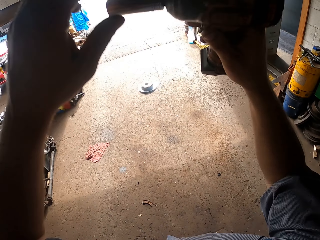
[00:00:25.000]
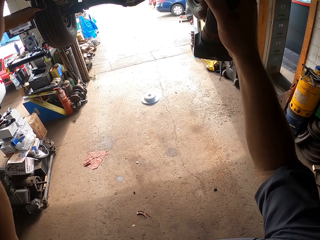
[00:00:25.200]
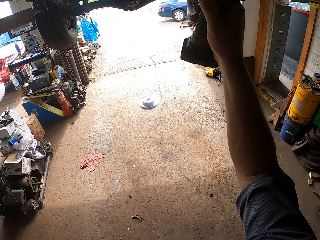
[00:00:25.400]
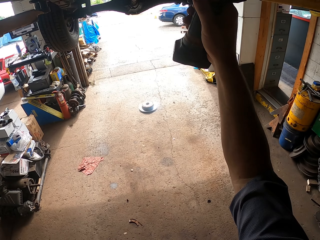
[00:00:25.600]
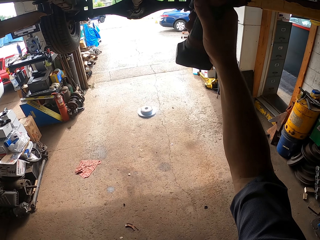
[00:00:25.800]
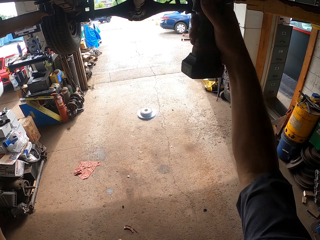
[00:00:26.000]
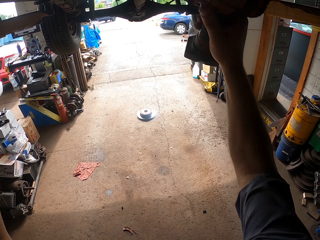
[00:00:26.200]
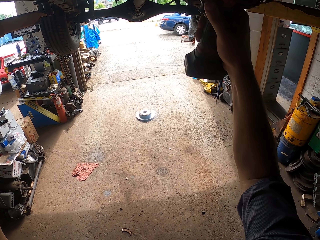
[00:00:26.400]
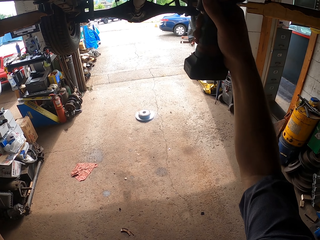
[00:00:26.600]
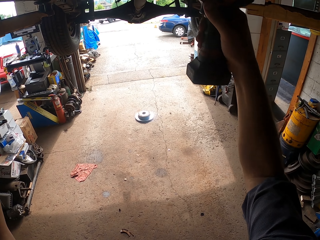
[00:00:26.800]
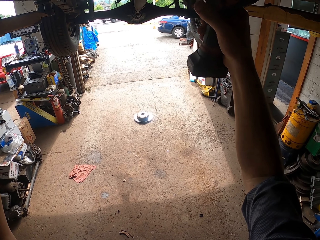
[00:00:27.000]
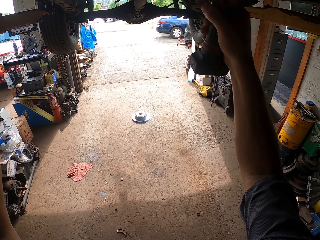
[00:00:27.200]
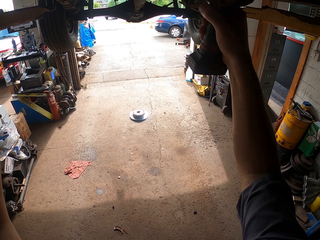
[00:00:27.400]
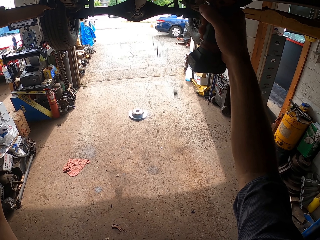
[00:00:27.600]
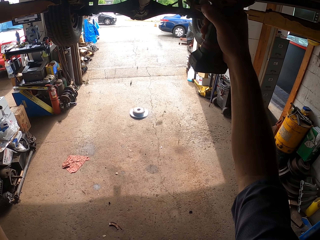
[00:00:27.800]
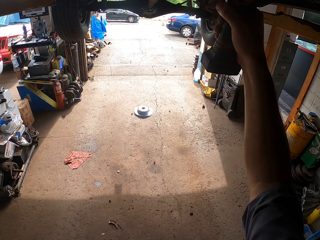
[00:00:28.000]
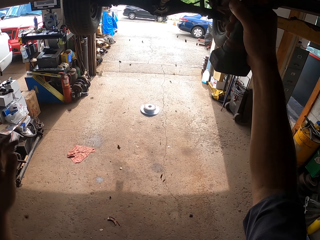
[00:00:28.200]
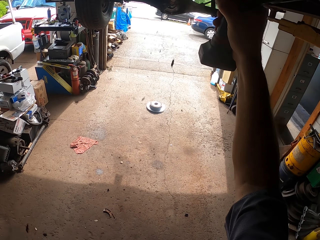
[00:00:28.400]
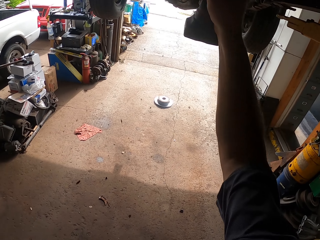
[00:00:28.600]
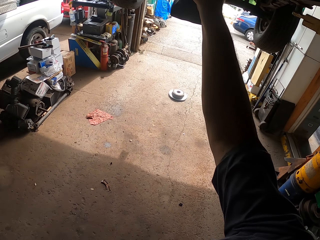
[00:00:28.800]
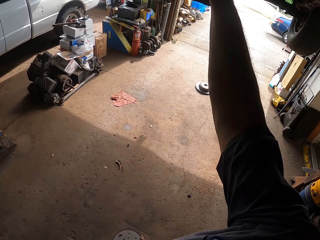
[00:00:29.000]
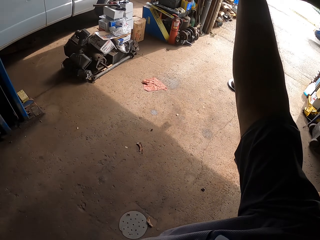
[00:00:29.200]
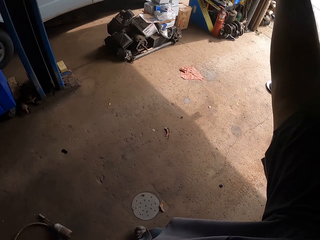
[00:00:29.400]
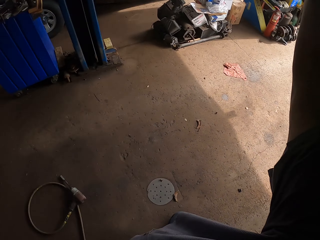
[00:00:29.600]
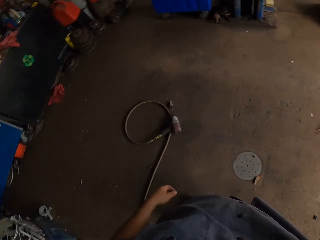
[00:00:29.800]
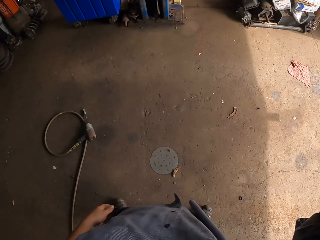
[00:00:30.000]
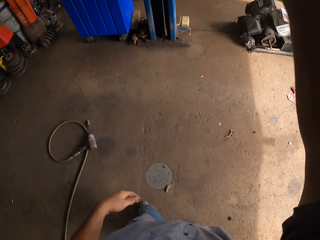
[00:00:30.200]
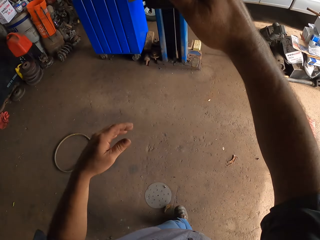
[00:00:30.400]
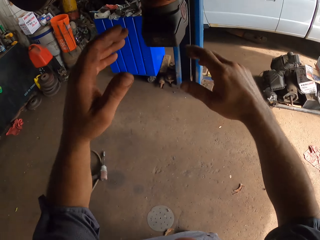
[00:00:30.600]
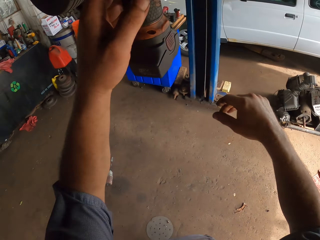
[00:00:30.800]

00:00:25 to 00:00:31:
The camera wearer drills on the car. They tighten the bolts with the impact wrench.

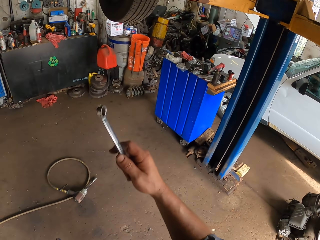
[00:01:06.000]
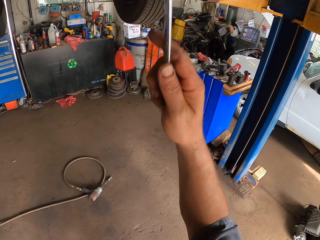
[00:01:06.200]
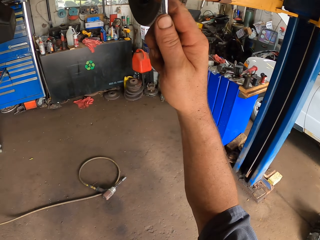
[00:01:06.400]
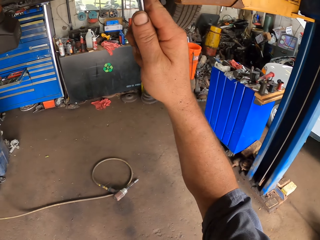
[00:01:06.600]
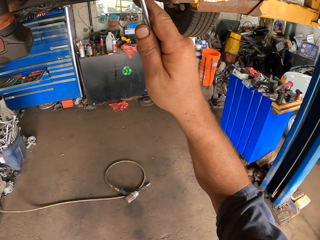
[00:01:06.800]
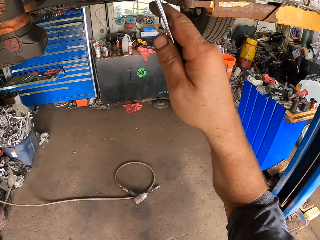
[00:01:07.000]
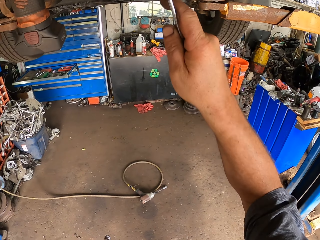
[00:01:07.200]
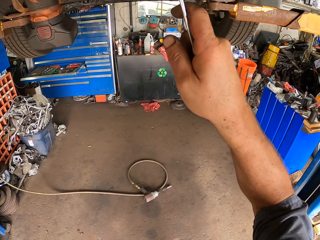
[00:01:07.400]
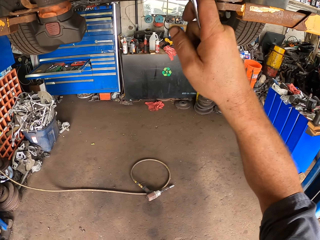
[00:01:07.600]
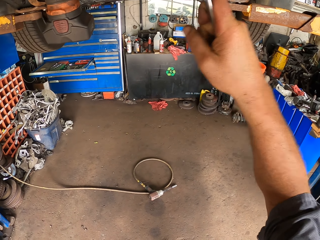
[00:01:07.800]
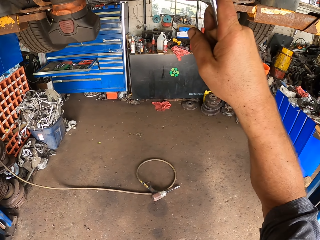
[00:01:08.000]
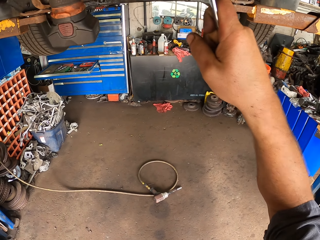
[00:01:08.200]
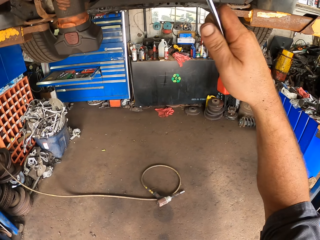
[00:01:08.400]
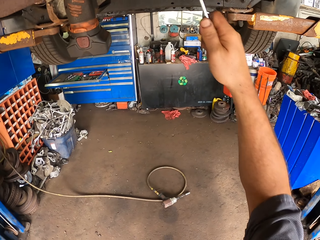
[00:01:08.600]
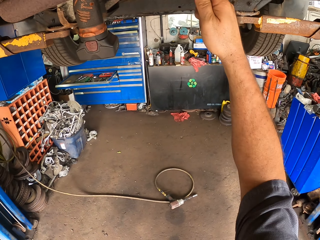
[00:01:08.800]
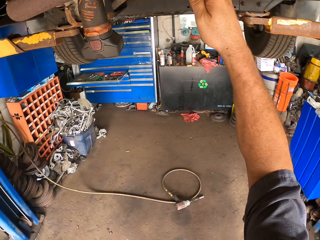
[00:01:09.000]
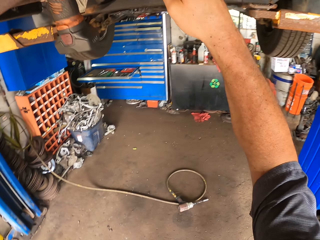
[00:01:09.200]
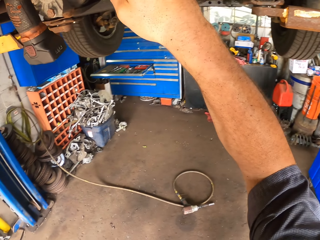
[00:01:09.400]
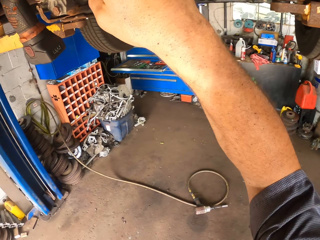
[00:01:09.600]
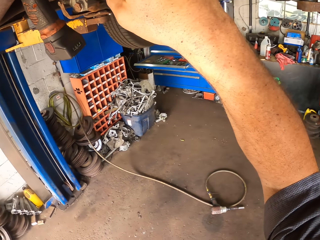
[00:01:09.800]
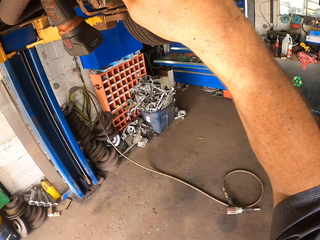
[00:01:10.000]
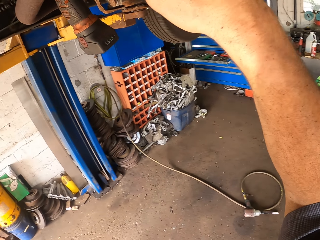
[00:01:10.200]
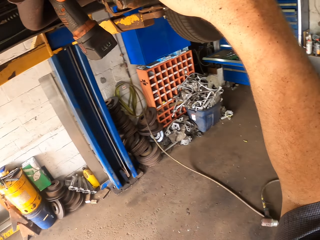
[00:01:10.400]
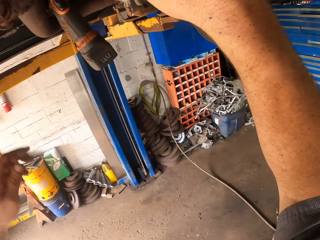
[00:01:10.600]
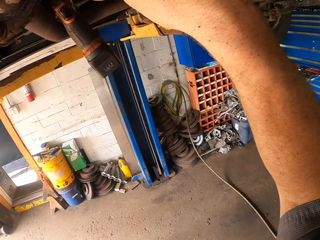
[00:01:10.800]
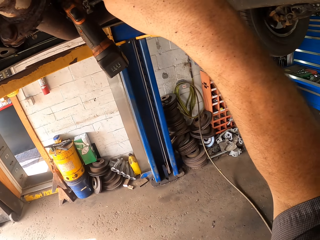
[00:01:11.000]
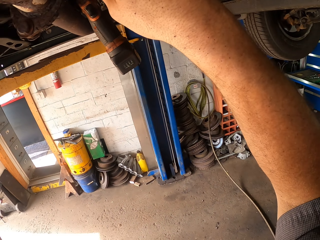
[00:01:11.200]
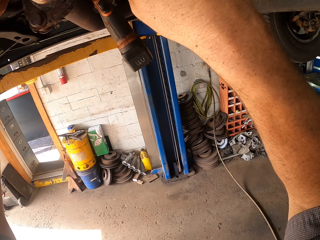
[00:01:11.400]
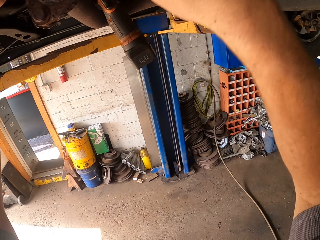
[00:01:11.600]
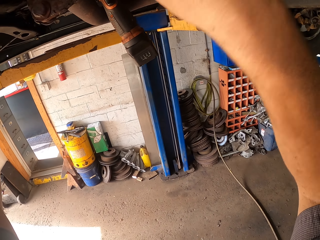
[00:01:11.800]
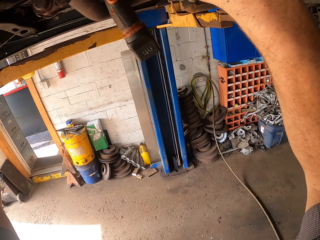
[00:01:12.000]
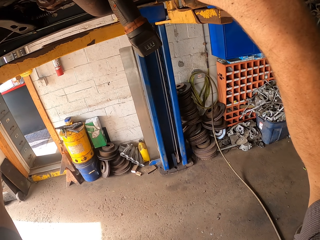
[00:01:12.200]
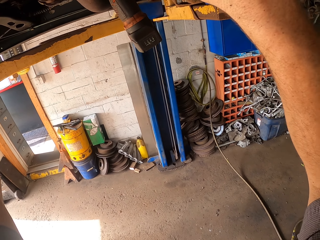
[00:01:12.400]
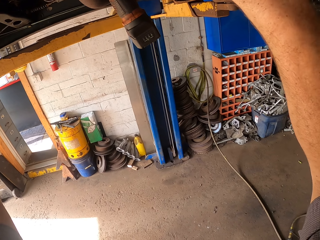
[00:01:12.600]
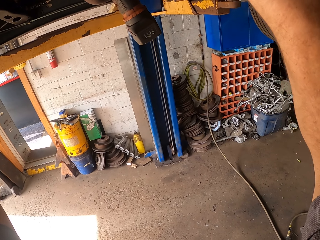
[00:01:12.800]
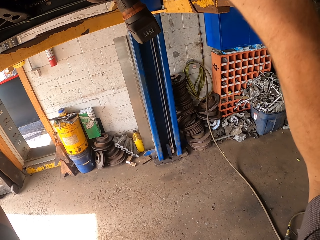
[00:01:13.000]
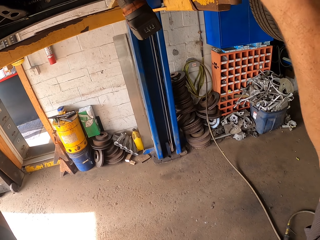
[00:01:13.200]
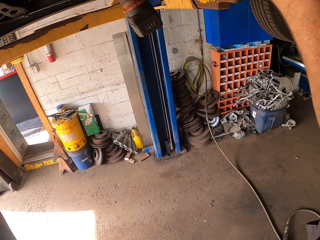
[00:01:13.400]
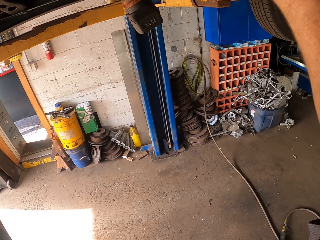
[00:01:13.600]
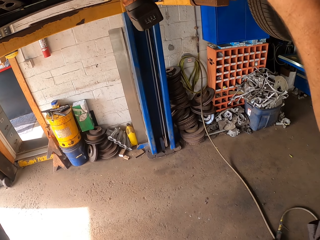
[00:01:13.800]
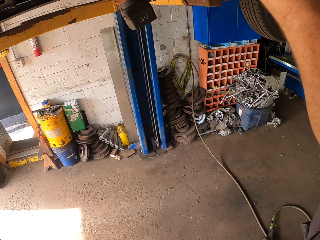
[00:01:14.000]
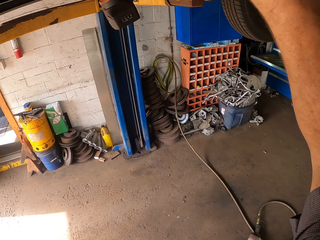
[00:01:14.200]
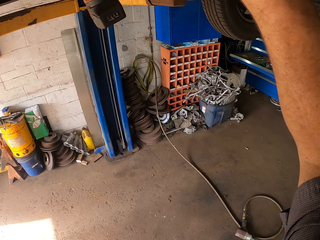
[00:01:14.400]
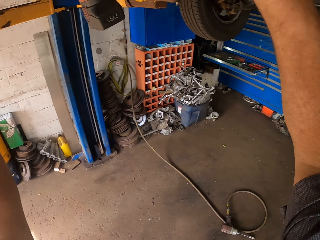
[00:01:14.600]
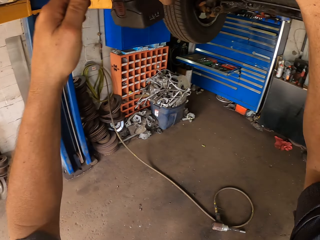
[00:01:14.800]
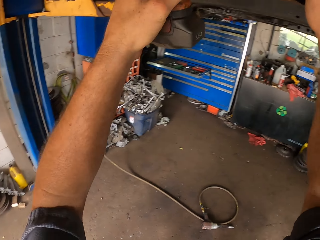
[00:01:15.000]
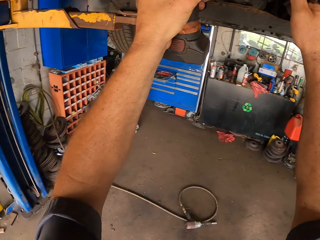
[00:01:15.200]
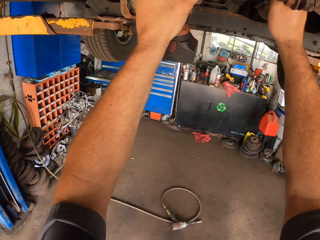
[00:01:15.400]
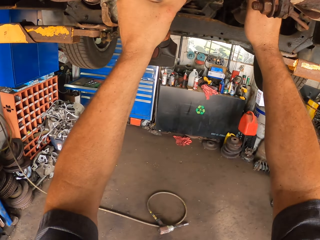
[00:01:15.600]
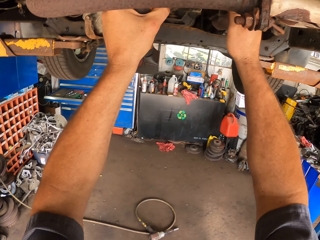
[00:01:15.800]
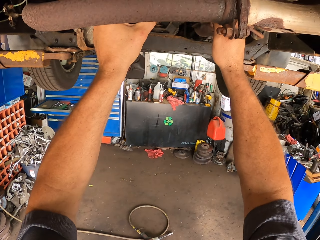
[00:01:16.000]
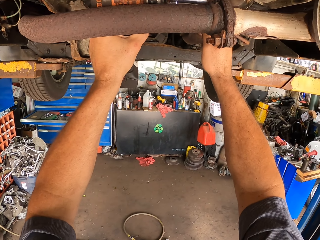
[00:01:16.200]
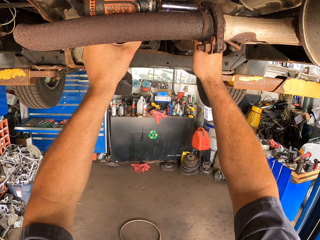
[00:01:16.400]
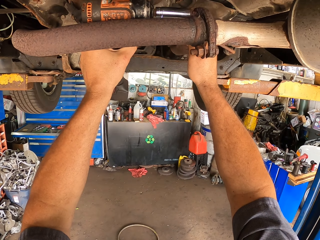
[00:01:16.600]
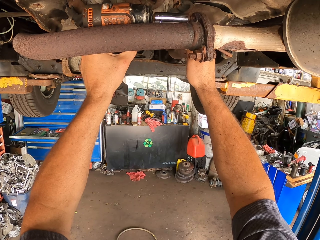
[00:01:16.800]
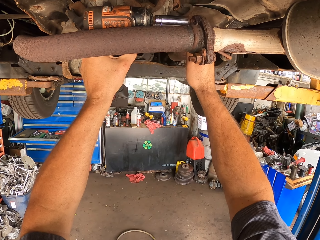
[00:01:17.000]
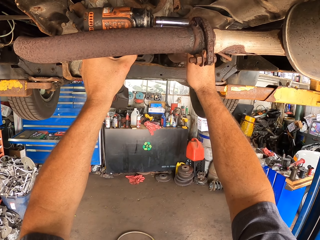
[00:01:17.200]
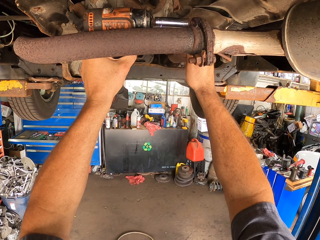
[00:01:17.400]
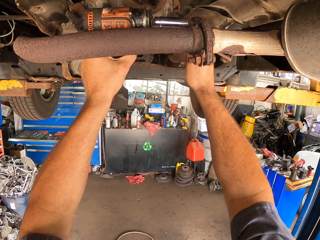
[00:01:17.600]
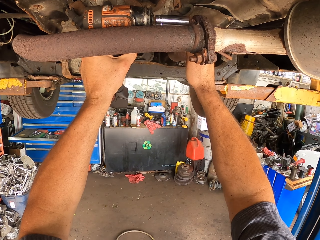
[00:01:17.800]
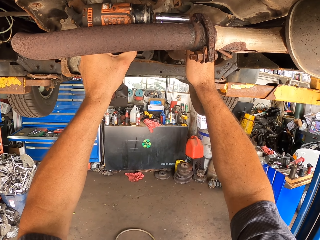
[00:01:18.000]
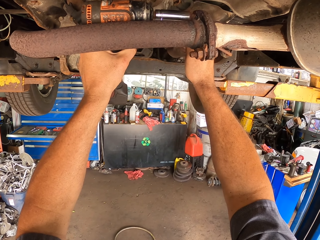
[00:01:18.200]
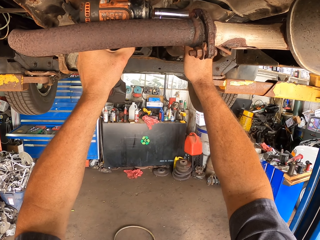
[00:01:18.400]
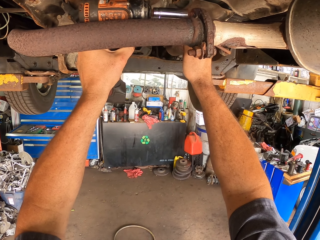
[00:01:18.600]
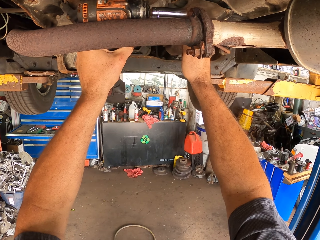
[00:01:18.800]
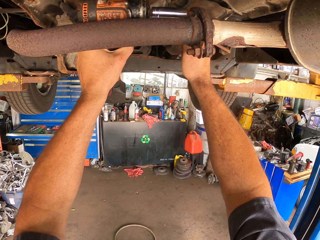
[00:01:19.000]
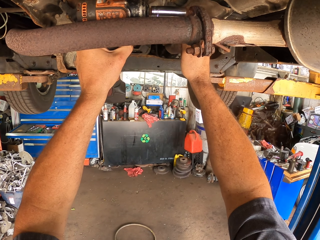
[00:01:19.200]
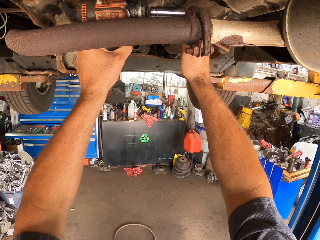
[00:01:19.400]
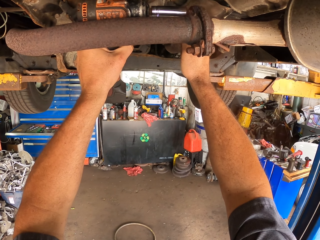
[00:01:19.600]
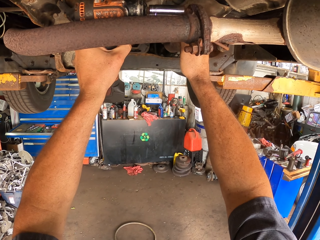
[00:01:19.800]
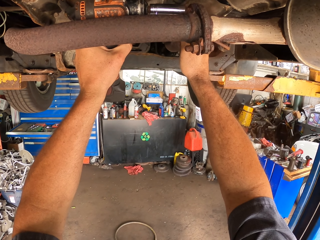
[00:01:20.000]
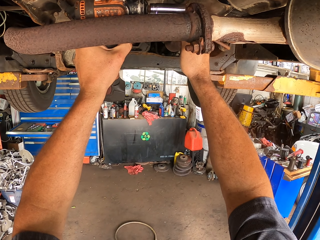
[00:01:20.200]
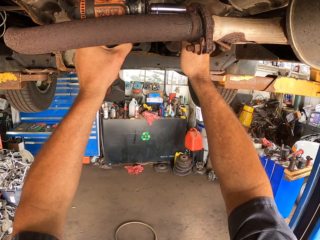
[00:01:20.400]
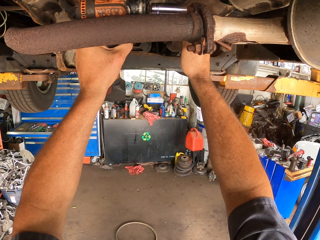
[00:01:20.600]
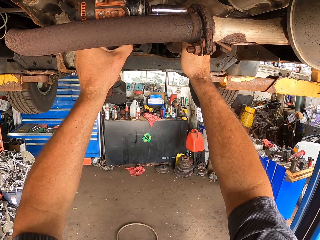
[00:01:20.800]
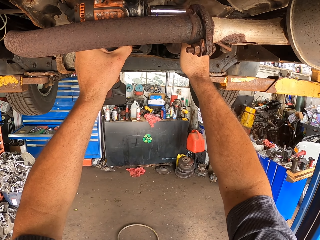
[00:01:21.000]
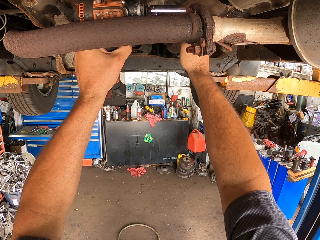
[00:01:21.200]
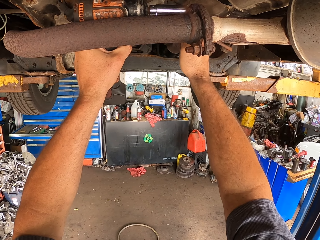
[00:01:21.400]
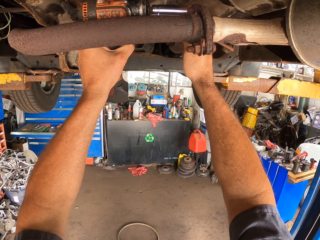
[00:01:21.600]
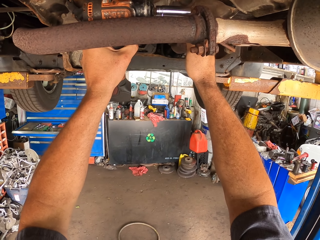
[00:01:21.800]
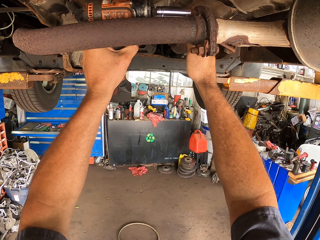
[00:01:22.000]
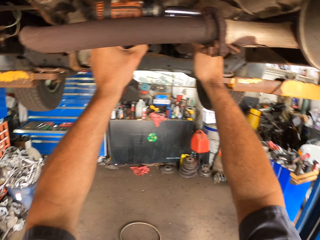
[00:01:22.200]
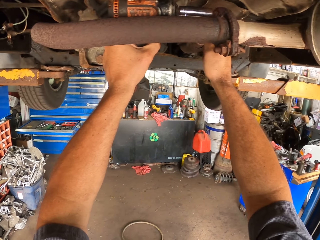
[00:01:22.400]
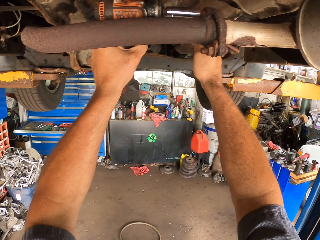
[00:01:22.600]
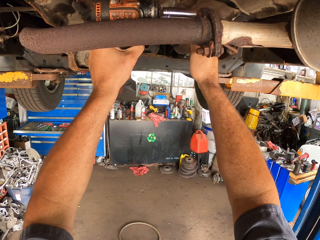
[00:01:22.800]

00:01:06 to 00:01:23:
The camera wearer puts the spanner in the car. They tighten the bolts with the ended spanner.
